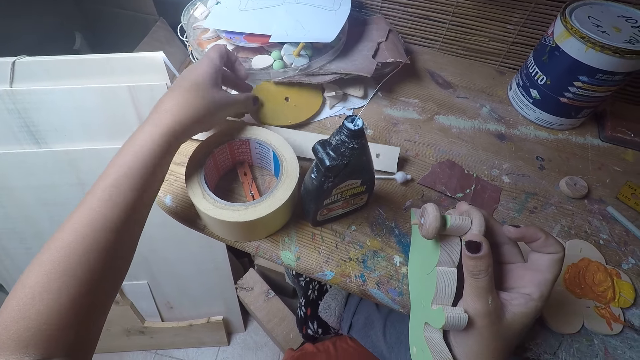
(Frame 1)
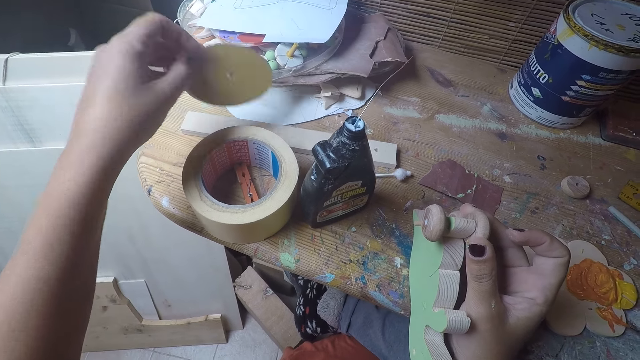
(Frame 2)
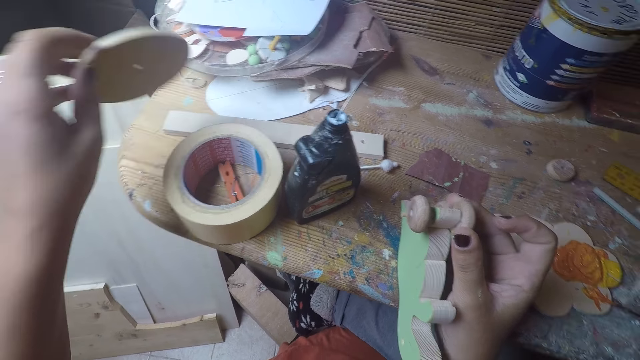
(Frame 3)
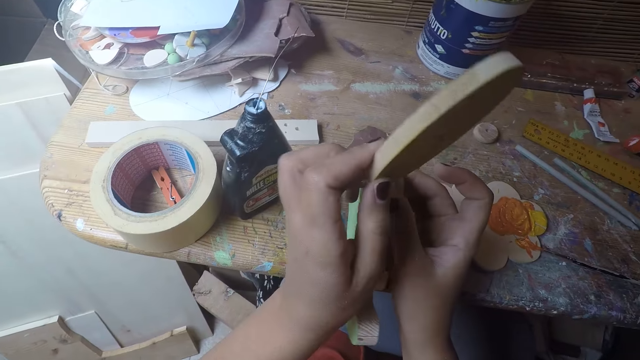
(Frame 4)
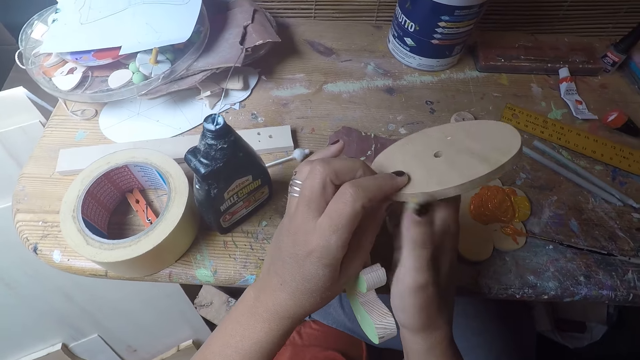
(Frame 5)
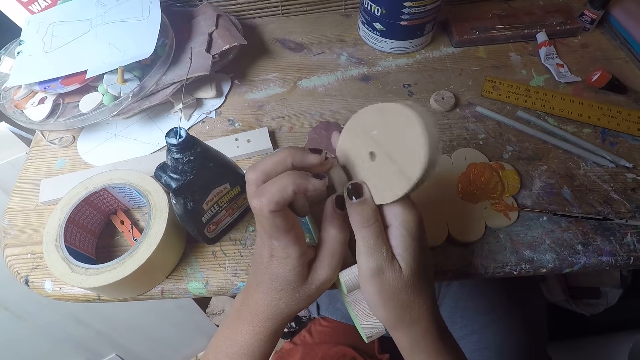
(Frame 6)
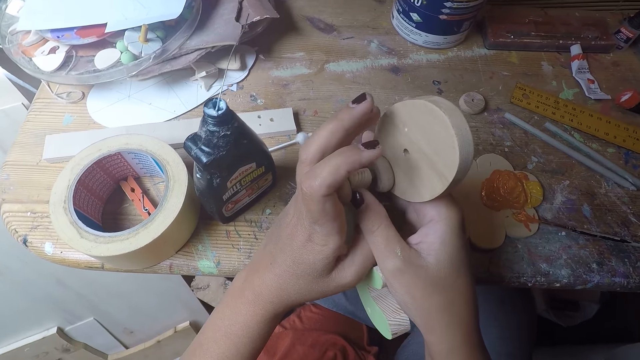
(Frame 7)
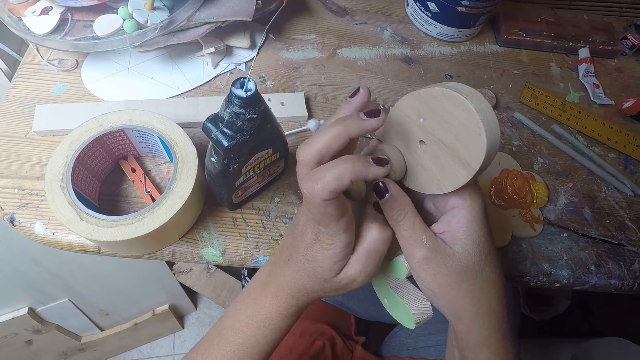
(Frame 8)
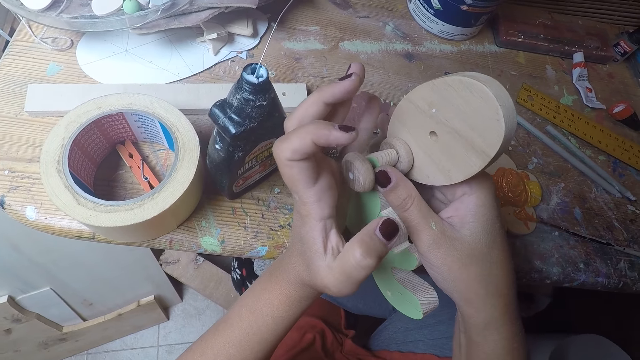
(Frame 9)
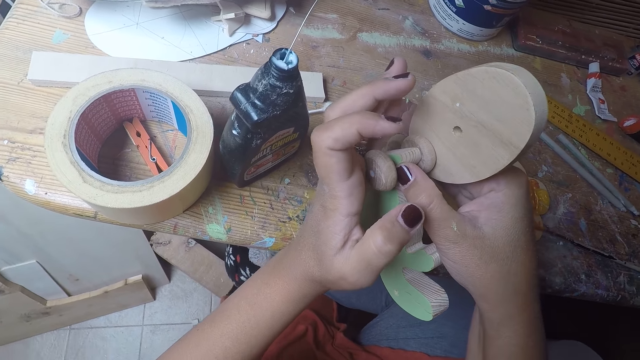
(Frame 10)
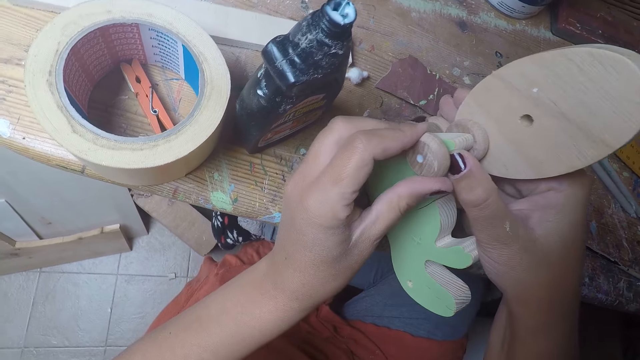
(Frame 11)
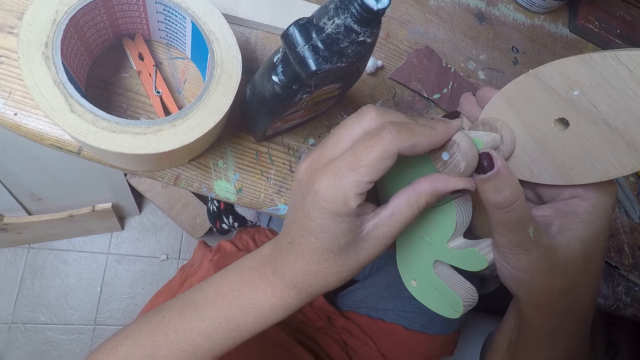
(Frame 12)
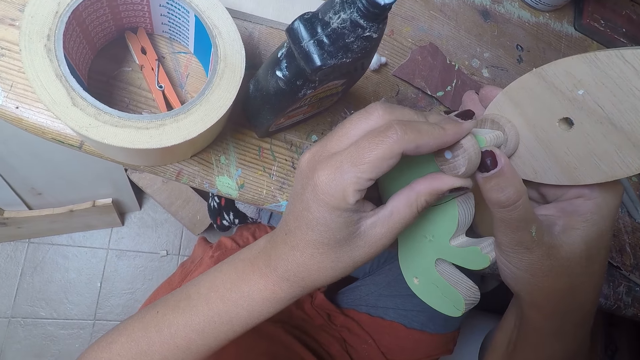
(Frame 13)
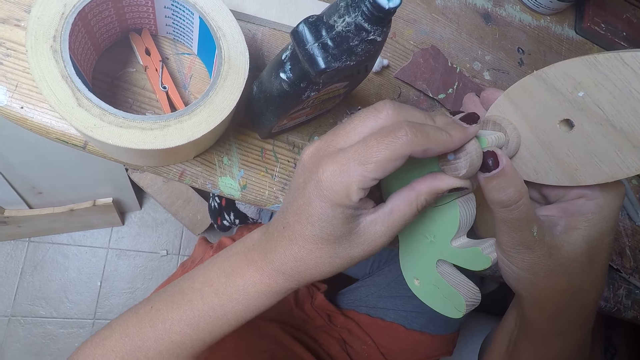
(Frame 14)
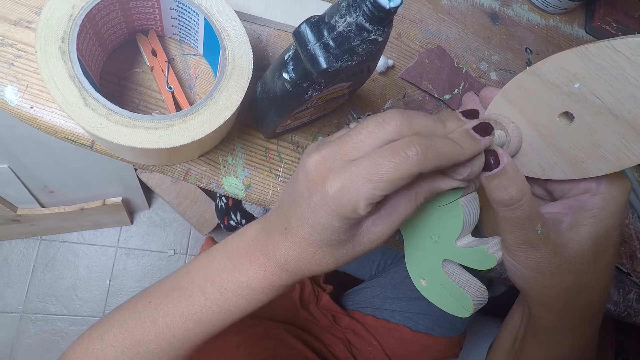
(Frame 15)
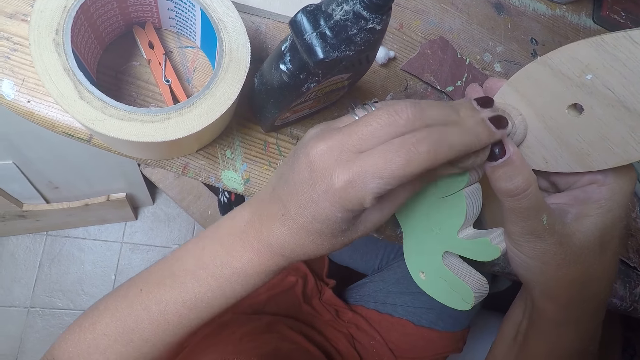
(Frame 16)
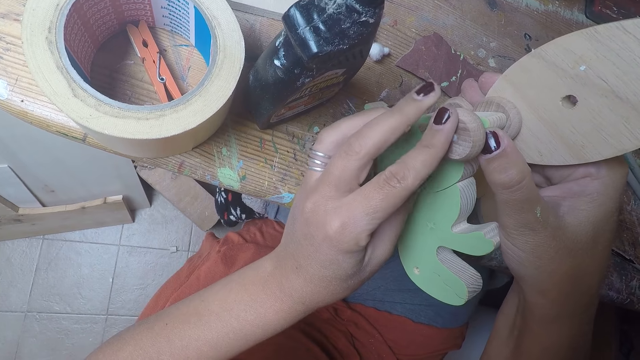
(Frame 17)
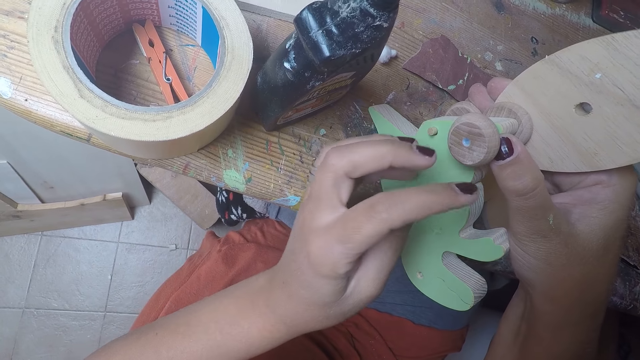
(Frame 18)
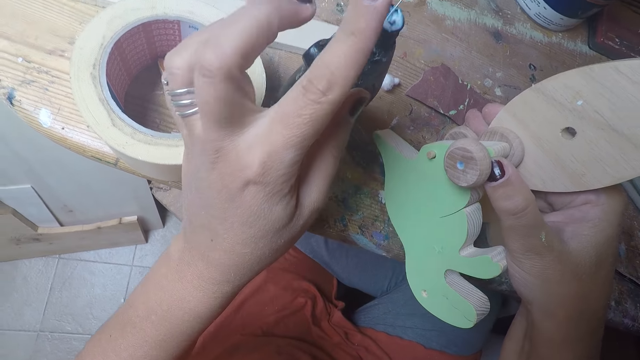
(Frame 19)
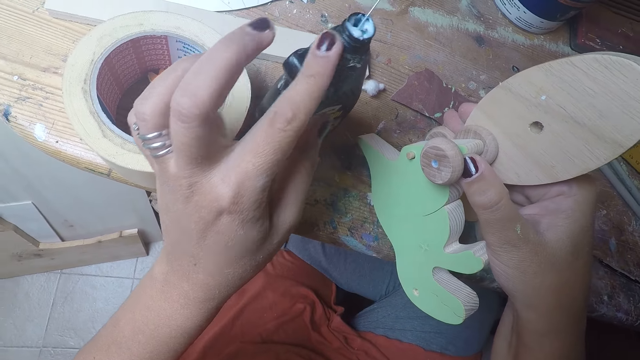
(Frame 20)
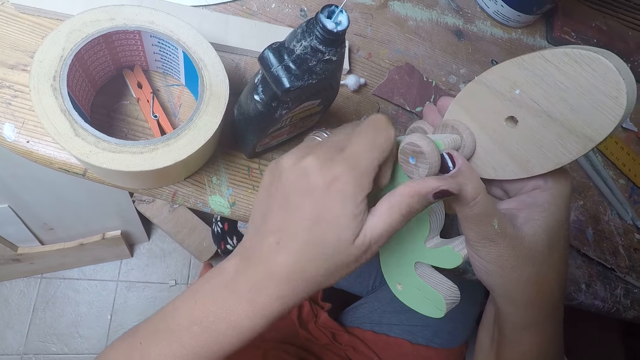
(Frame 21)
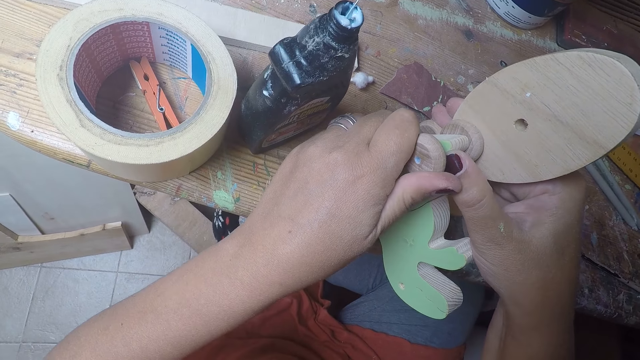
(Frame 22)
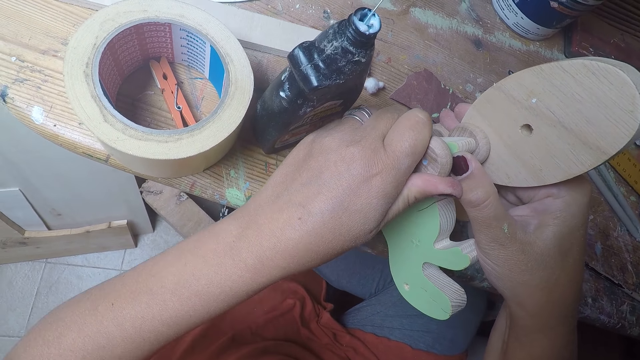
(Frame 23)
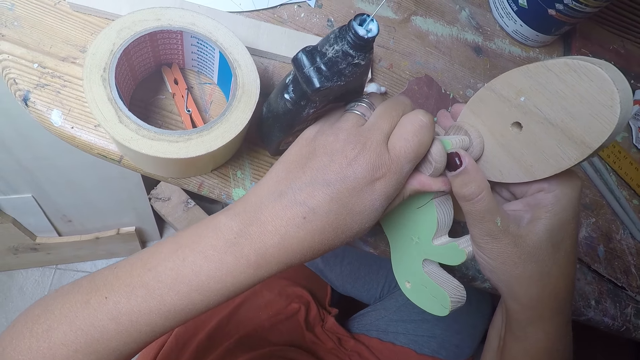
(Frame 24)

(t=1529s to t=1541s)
The camera wearer hits a wood craft on the table. She moves the oval shaped wood in her left hand to her right hand. She places the oval shaped wood in her right hand on the wood shaped dinosaur. She rolls the round wood on the wood shaped dinosaur with her left hand. She cleans the excess glue on the round wood on the wood shaped dinosaur with her left finger. She cleans the glue on her left finger on the bottle of glue. She rolls the round wood on the wood shaped dinosaur with her left hand.

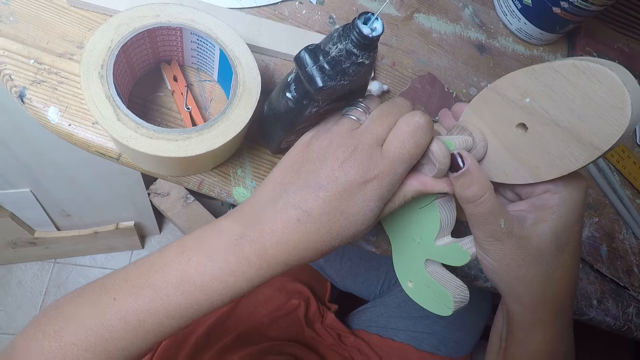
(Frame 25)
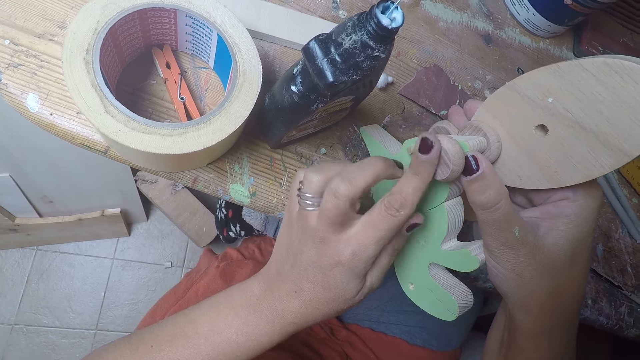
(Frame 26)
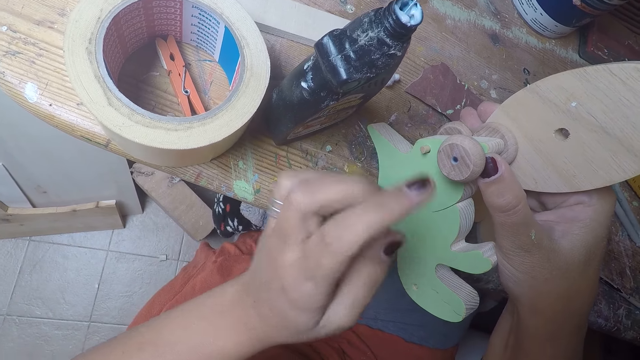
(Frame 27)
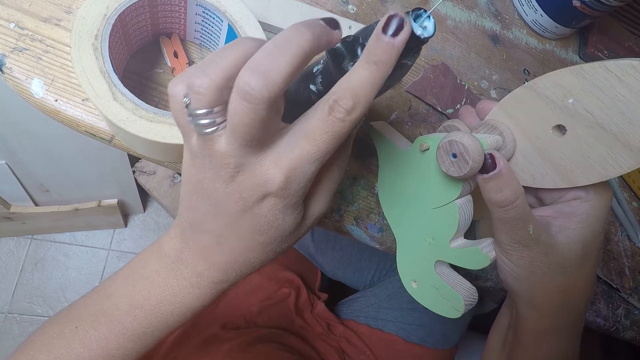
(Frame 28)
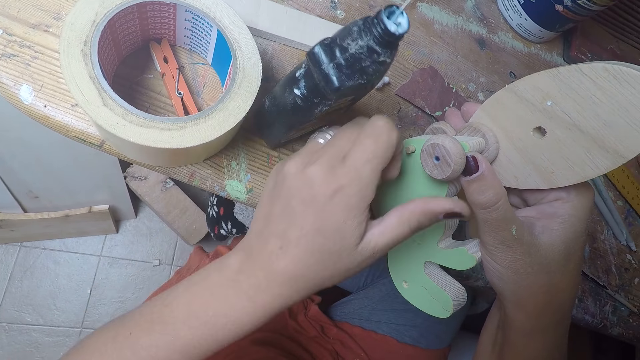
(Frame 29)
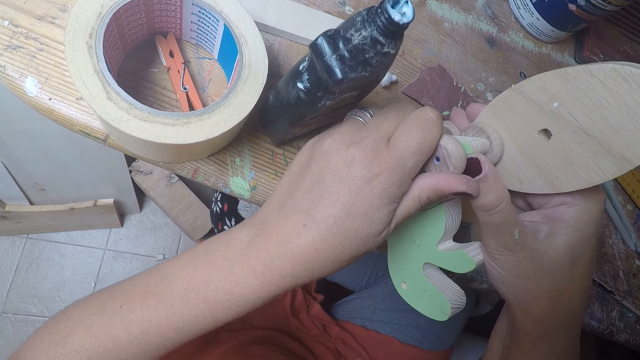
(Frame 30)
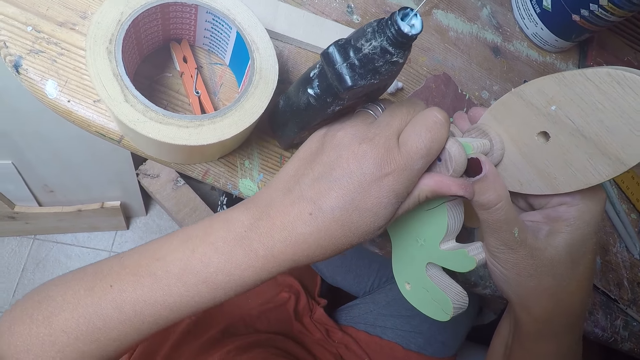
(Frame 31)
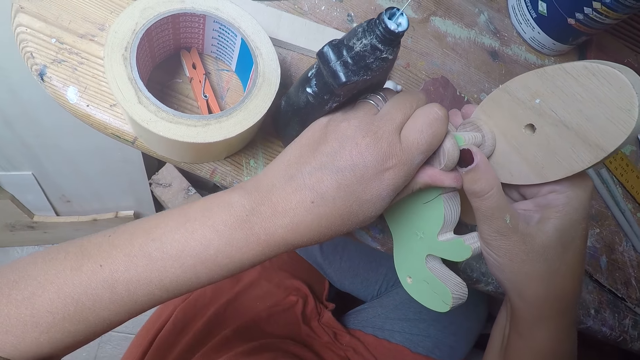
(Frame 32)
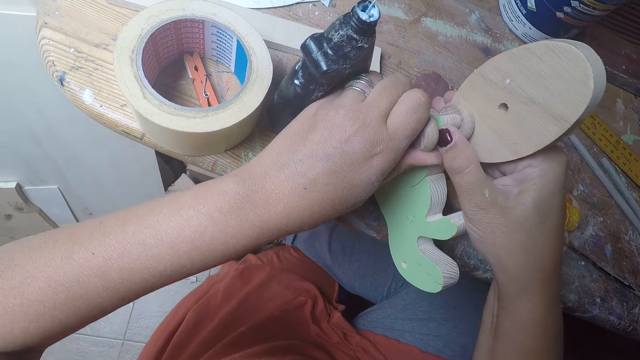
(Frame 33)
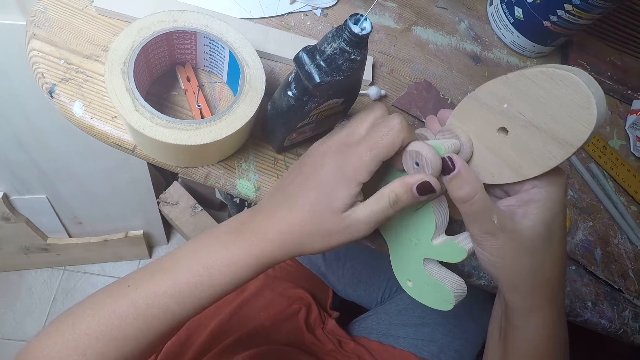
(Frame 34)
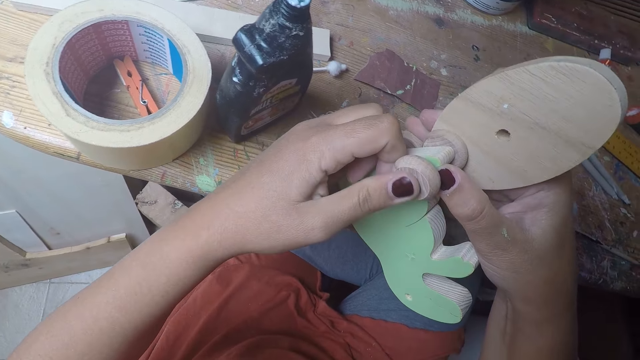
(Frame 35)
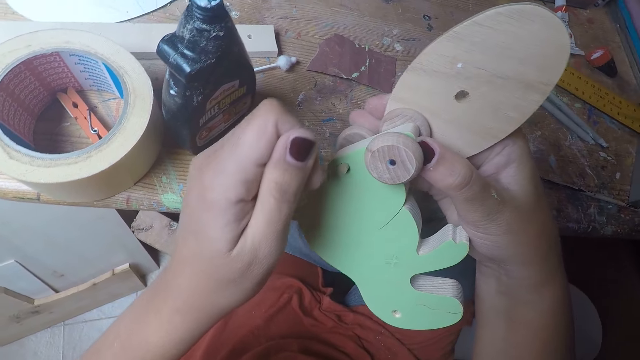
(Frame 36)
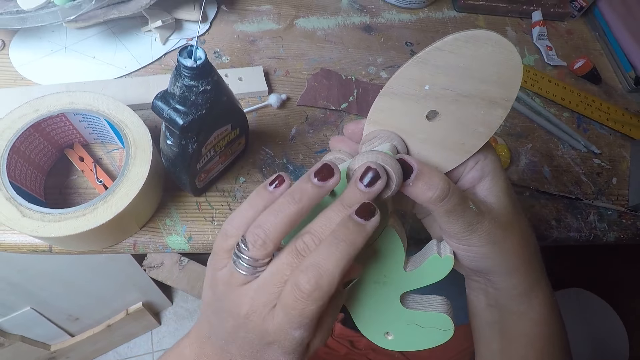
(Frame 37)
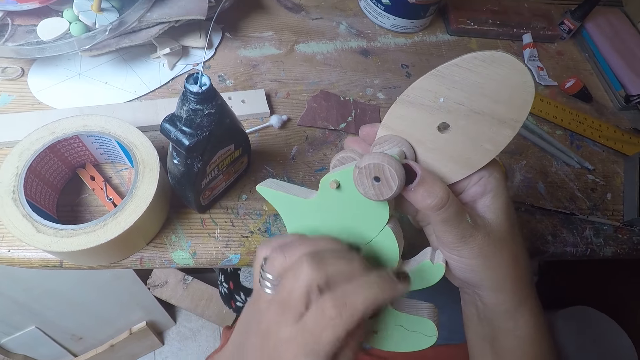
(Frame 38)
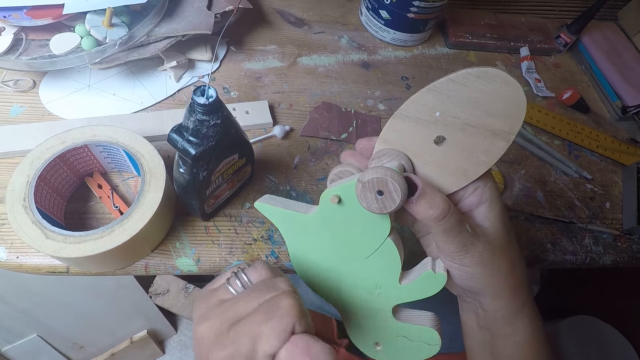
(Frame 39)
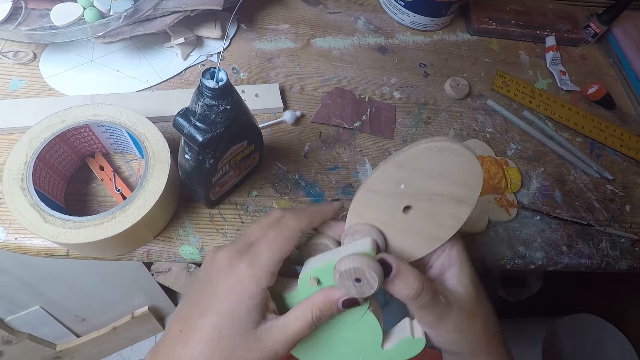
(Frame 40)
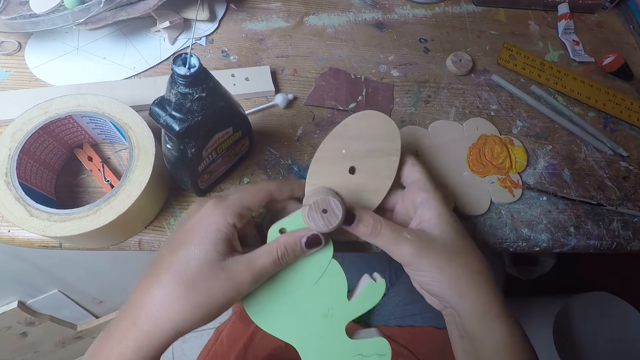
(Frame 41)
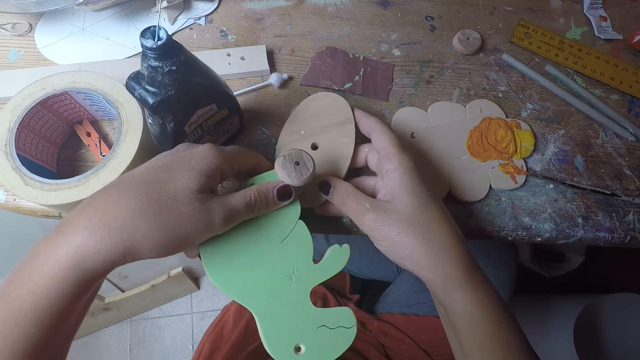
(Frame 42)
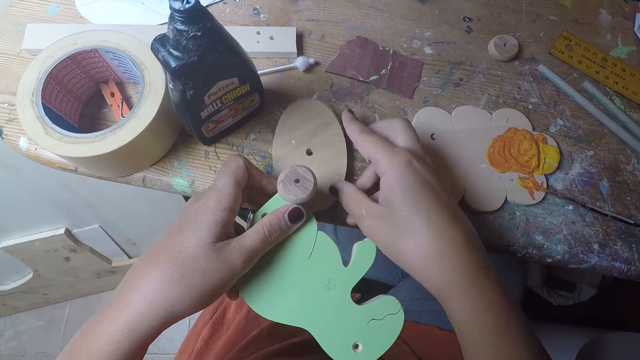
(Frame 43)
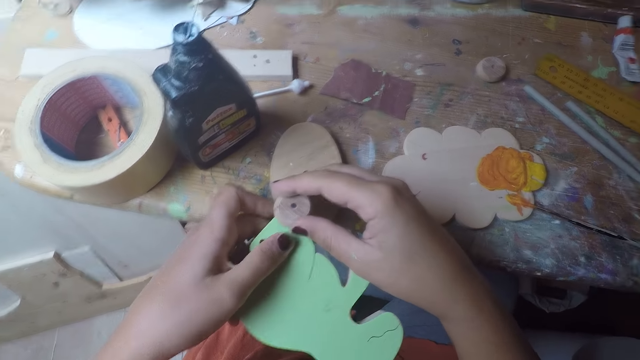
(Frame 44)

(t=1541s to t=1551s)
The camera wearer cleans the excess glue on the round wood on the wood shaped dinosaur with her left finger. She cleans the glue on her left finger on the bottle of glue. She rolls the round wood on the wood shaped dinosaur with her left hand. She cleans the round wood on the wood shaped dinosaur with her left finger. She rubs her left fingers together. She cleans the round wood on the wood shaped dinosaur with her left finger. She places the wood shaped dinosaur with the oval shaped wood on the table with both hands.
